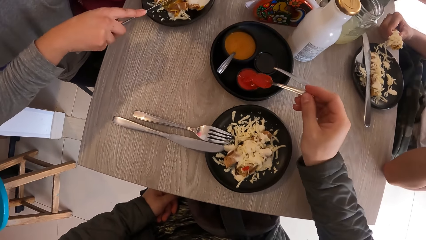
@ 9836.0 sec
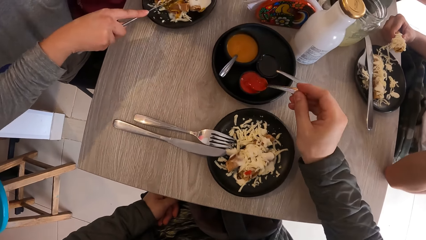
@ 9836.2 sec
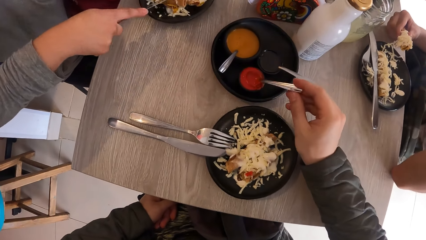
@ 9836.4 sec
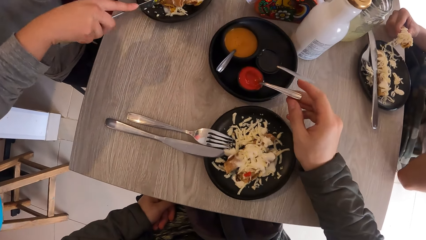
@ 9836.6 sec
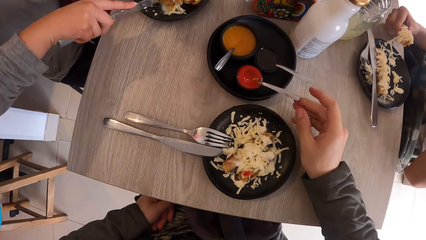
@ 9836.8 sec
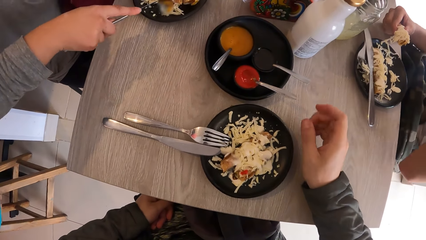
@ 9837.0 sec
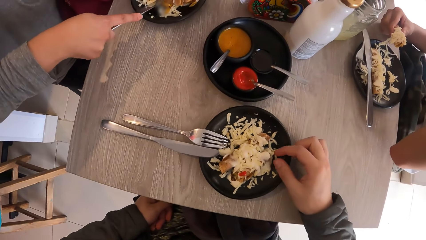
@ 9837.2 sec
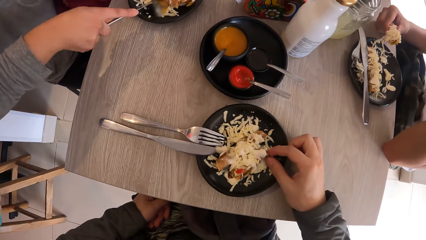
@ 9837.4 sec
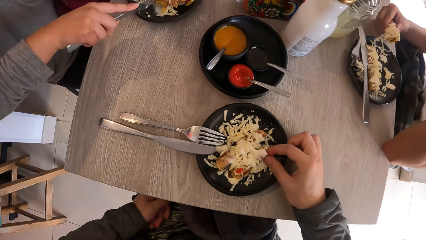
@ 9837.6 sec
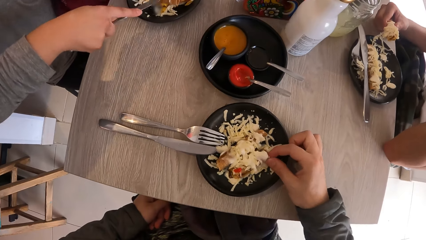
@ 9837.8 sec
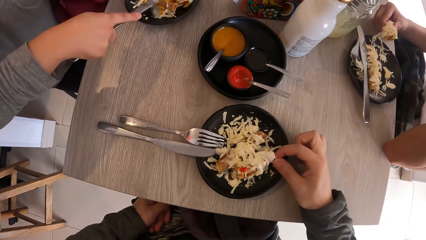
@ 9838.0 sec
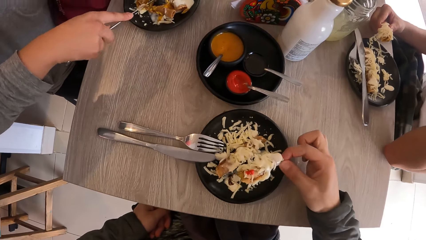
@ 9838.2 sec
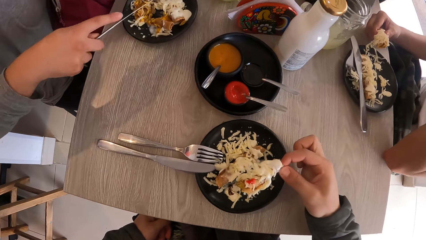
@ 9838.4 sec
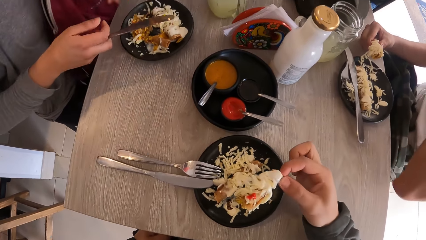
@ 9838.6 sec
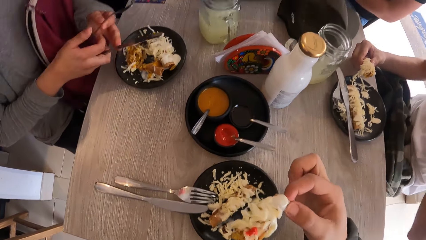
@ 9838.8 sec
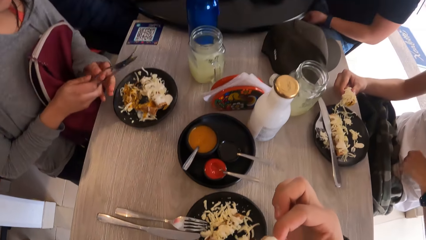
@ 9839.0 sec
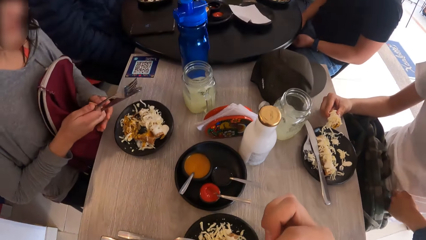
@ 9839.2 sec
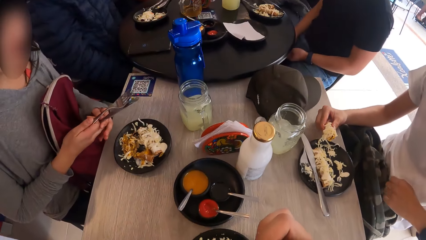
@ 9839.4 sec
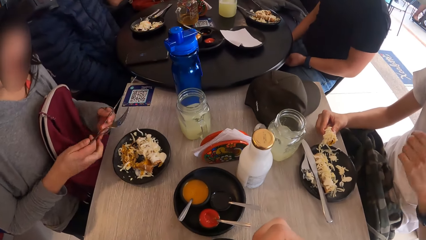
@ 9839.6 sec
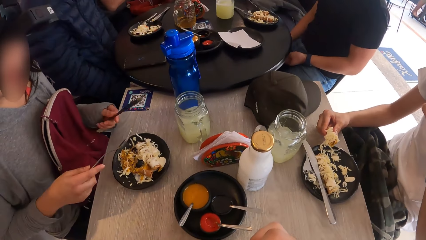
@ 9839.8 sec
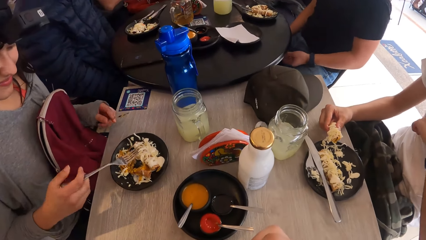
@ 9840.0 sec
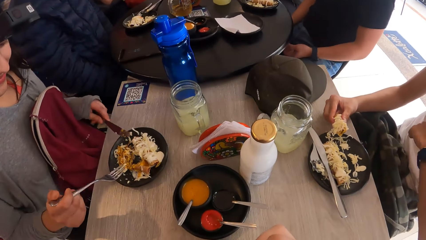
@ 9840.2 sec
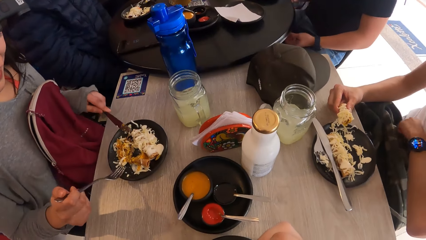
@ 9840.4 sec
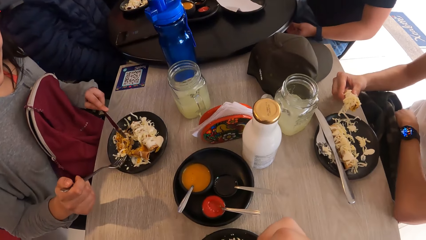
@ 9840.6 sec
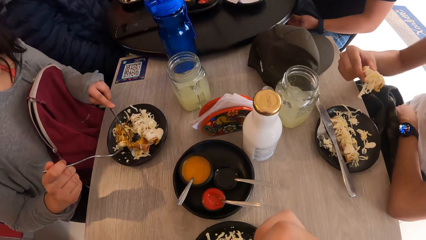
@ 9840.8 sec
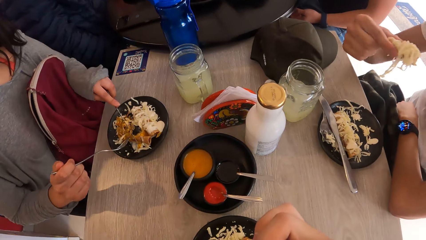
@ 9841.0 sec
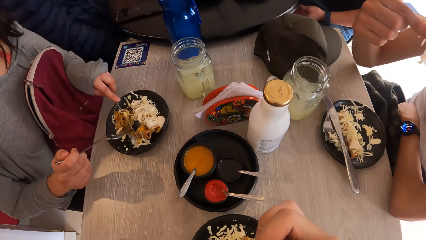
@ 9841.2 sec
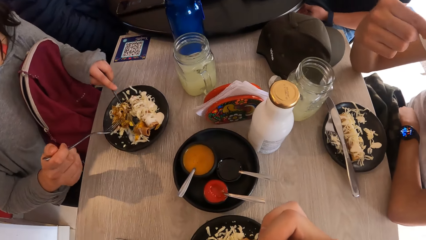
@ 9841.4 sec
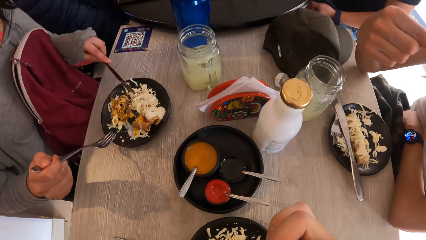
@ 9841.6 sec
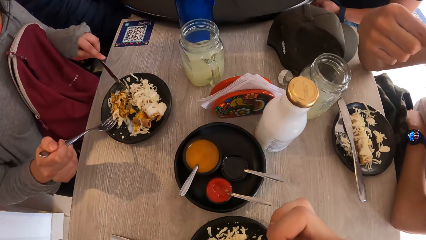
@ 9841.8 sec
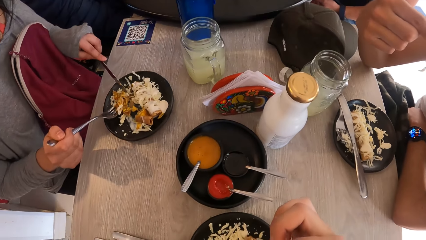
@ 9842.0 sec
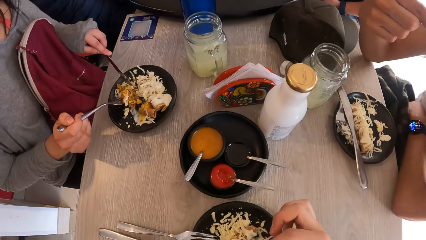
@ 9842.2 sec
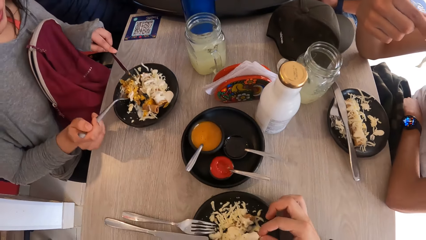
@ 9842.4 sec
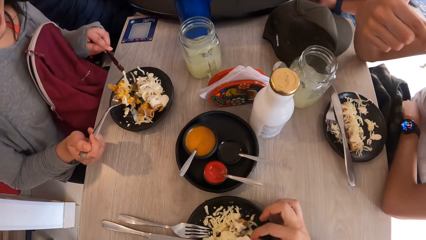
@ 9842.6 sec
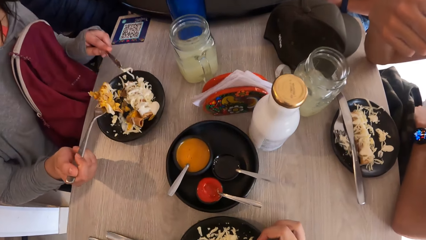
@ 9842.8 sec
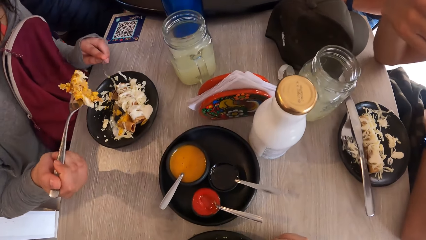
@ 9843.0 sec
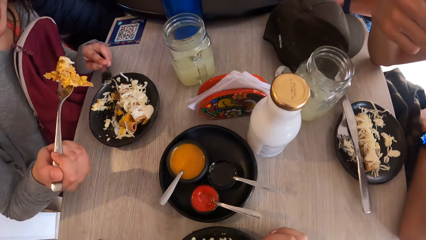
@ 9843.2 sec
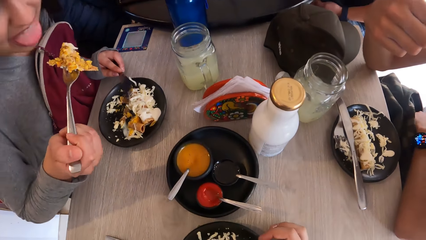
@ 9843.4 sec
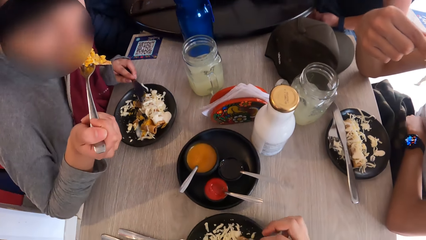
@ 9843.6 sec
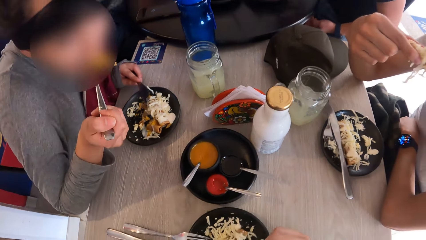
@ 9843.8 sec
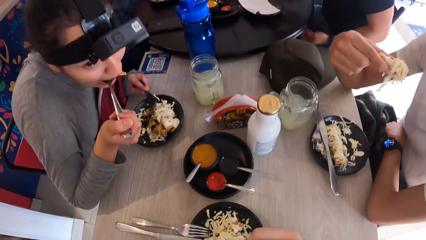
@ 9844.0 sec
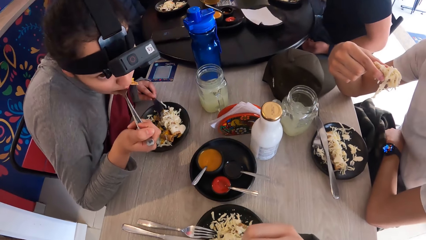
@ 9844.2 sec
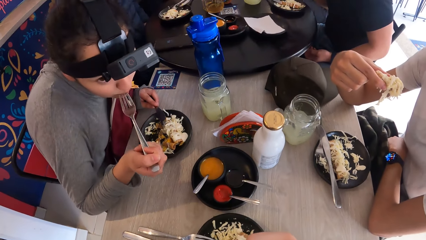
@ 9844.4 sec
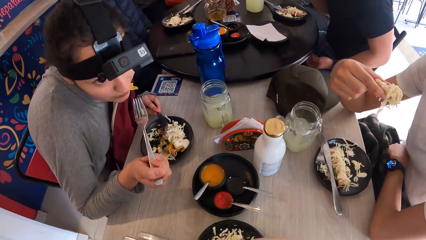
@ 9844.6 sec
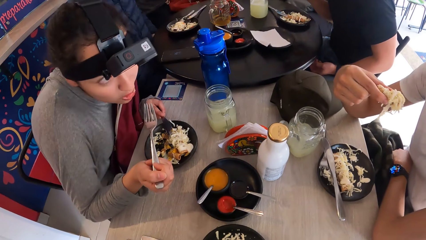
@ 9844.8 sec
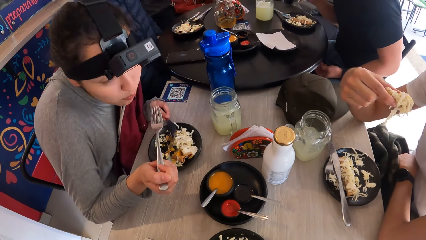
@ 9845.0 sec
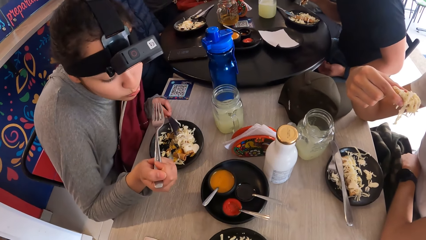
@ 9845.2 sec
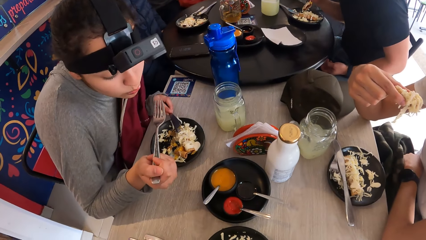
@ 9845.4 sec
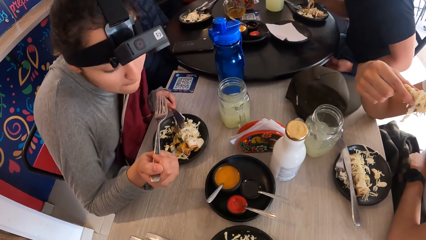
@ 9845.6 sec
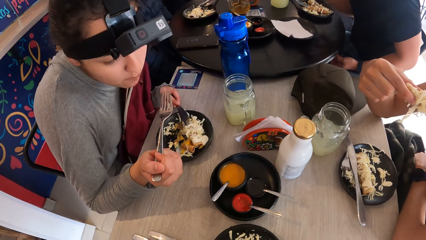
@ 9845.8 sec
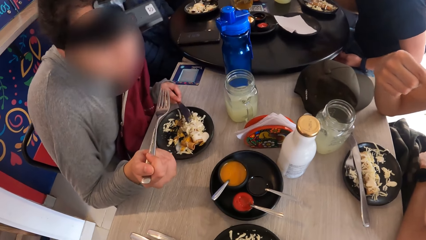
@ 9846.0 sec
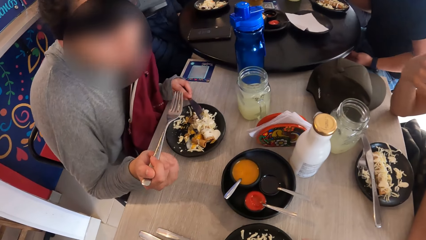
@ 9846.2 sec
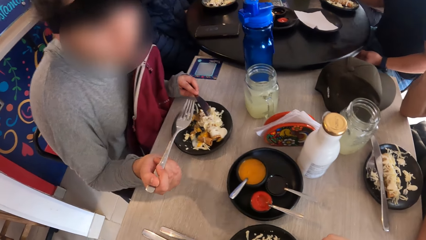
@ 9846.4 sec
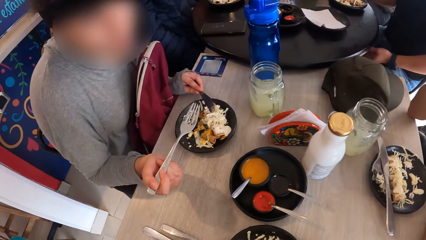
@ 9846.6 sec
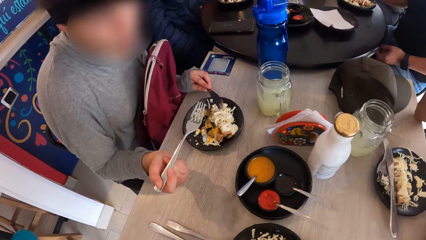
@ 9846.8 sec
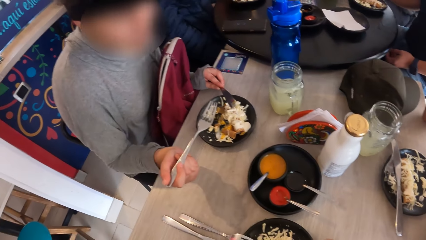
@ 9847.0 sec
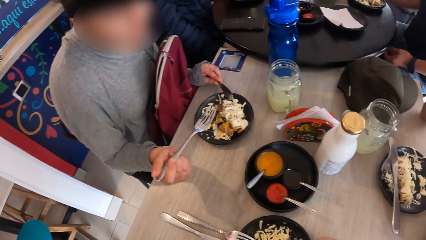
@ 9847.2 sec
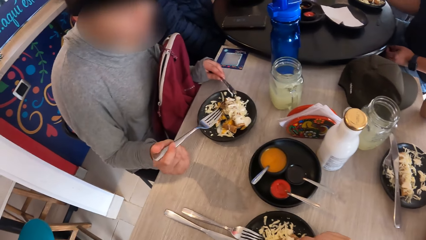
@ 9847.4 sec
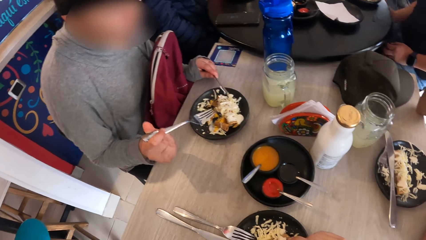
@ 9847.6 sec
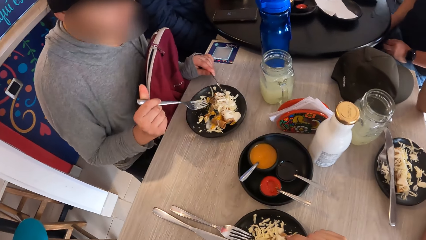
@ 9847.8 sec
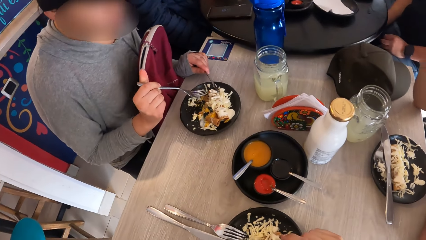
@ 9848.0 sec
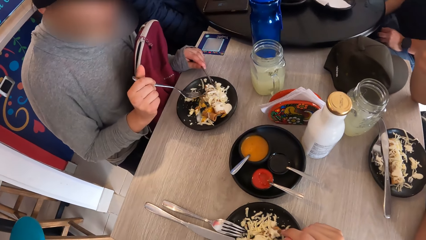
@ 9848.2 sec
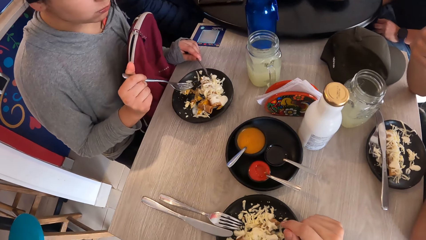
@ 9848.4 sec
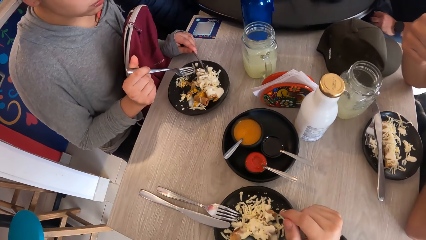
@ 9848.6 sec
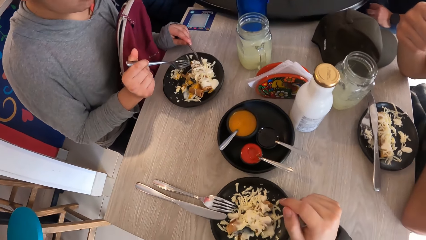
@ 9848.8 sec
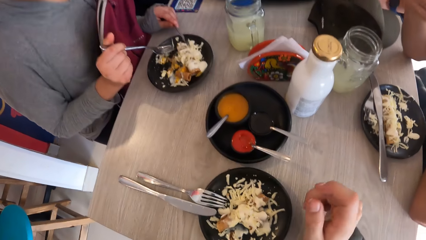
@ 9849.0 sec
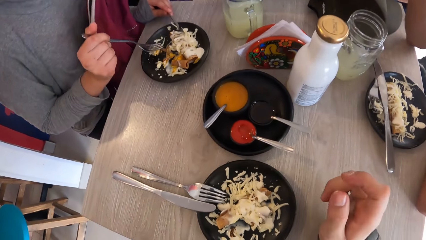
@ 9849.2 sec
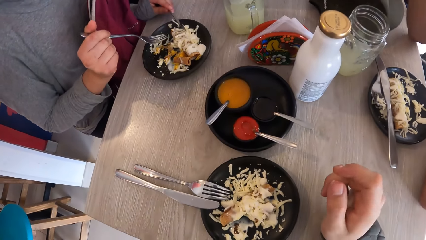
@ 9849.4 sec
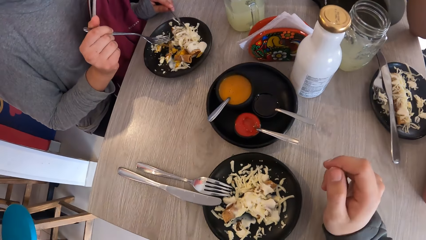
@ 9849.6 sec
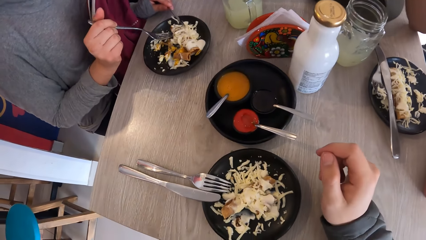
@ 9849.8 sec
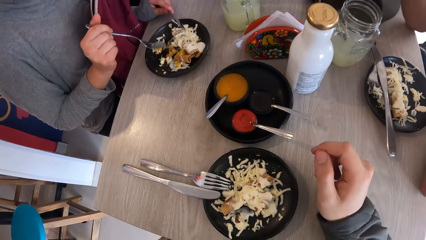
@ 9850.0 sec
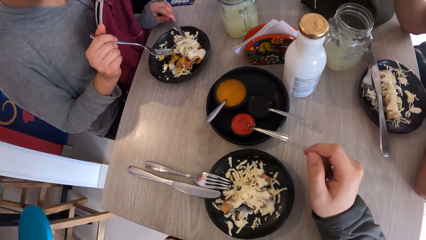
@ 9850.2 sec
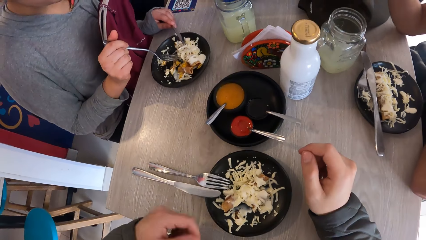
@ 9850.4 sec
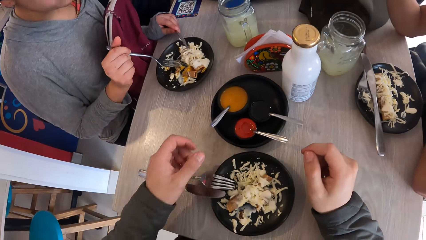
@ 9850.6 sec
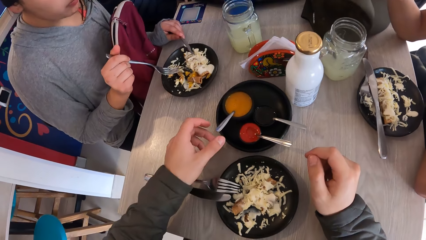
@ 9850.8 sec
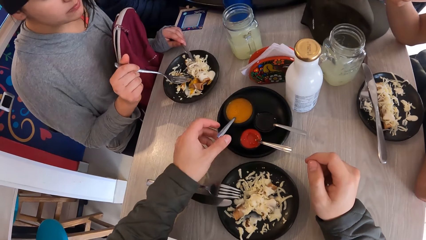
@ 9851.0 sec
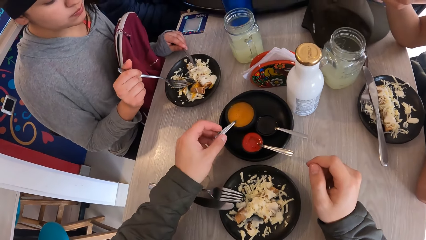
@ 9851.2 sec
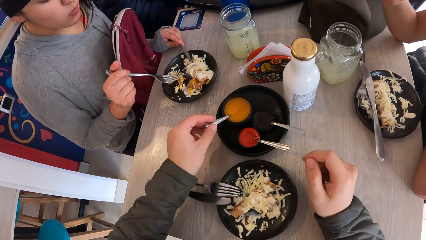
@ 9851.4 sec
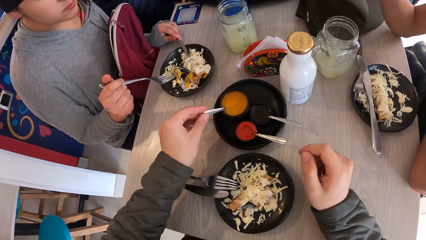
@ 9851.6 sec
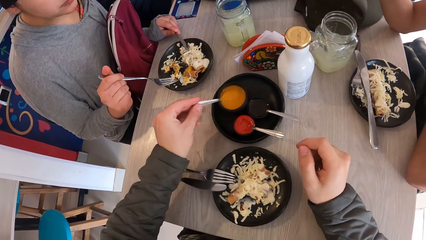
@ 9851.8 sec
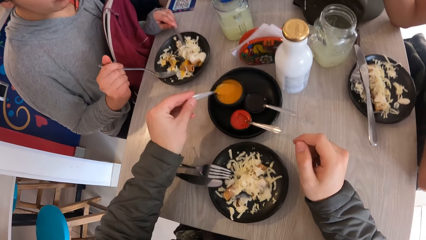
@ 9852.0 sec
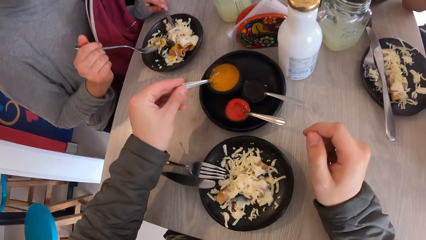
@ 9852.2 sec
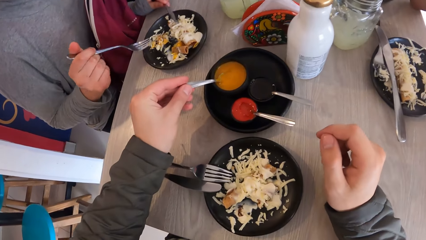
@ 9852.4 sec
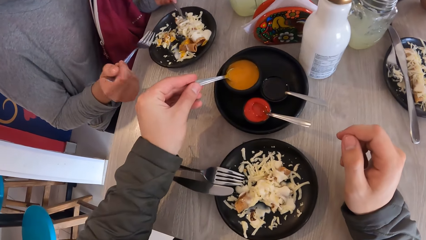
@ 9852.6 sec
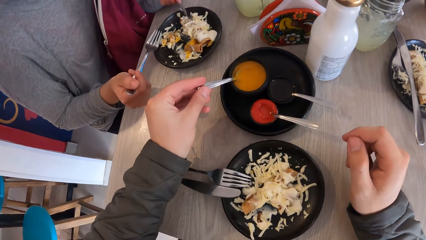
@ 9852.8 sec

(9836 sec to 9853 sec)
The camera wearer drops the spoon in the sauce bowl with her right hand. She picks the food from the plate with her right hand. The woman passes the knife from her right hand to her left hand. The camera wearer eats the food with her right hand. The woman takes the food from the plate with the fork and the knife in both hands, and eats the food with the fork in her right hand. The camera wearer looks around. She takes sauce from the bowl with the spoon in her left hand.
